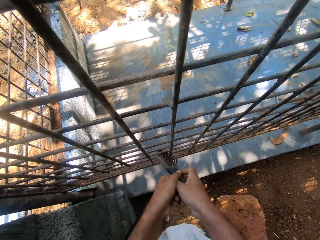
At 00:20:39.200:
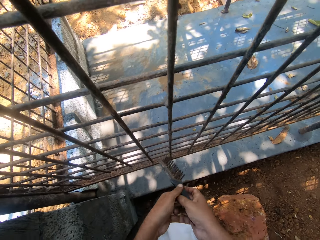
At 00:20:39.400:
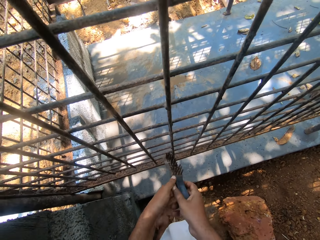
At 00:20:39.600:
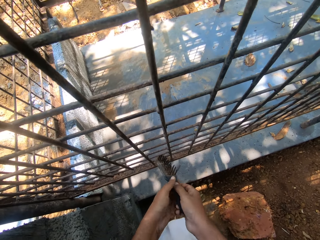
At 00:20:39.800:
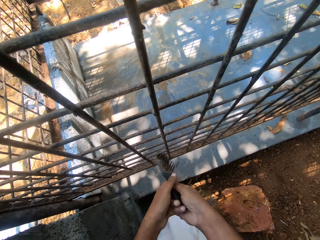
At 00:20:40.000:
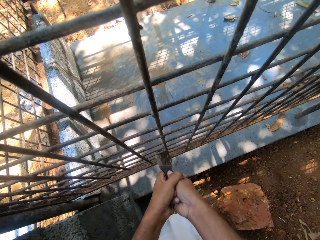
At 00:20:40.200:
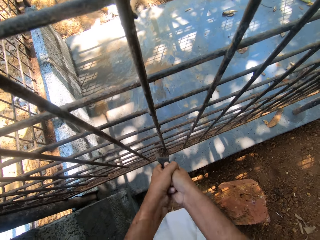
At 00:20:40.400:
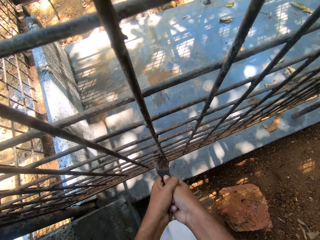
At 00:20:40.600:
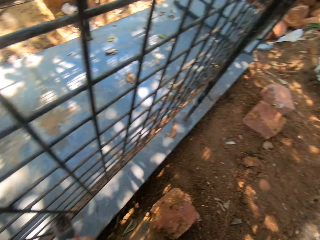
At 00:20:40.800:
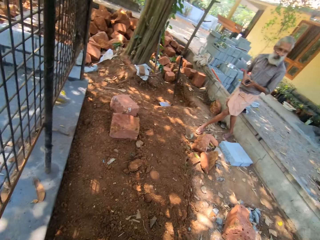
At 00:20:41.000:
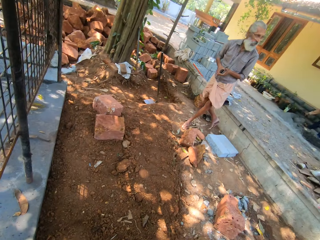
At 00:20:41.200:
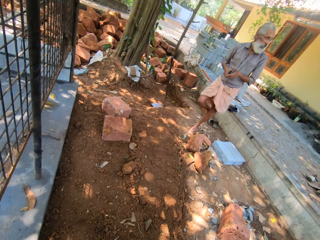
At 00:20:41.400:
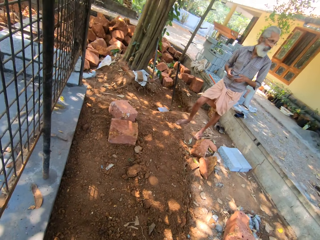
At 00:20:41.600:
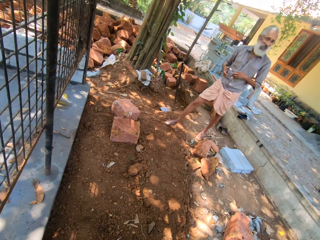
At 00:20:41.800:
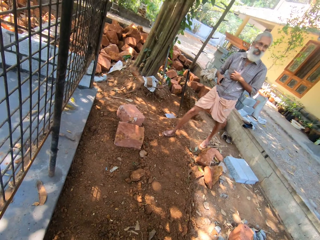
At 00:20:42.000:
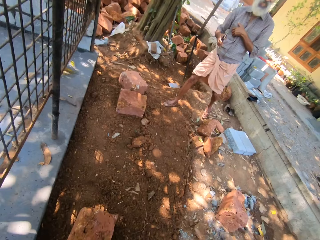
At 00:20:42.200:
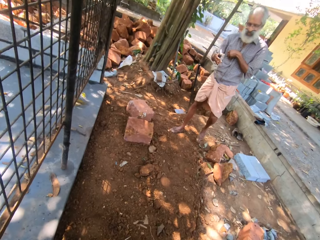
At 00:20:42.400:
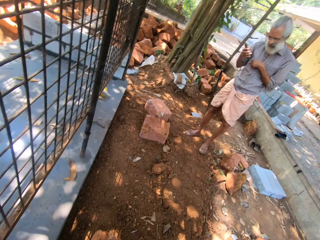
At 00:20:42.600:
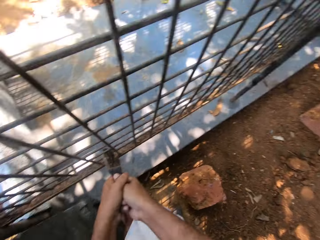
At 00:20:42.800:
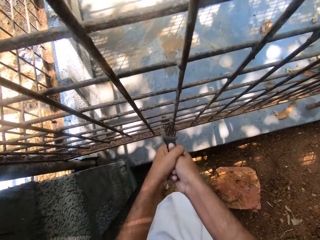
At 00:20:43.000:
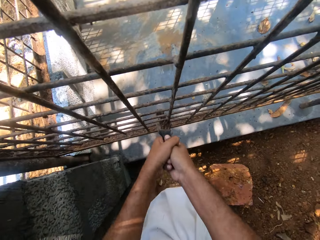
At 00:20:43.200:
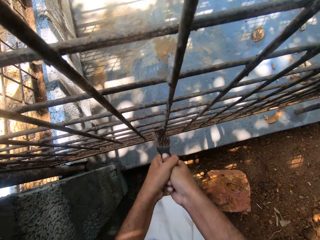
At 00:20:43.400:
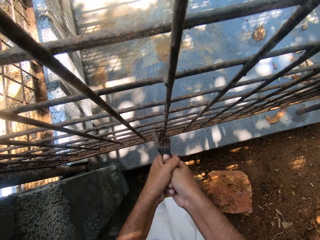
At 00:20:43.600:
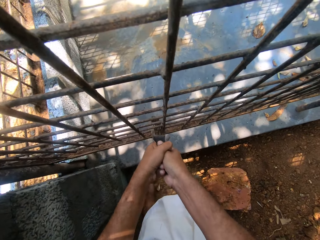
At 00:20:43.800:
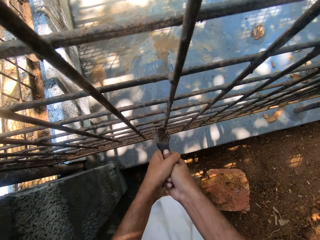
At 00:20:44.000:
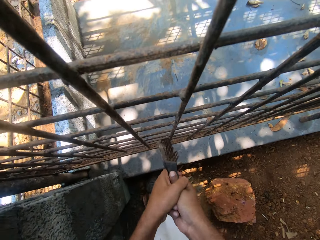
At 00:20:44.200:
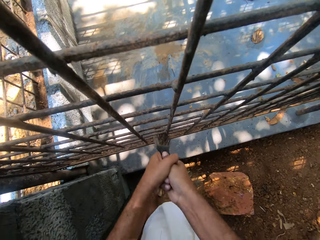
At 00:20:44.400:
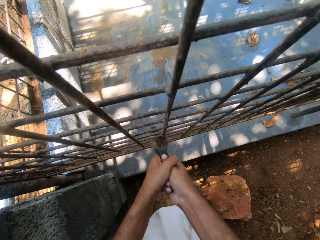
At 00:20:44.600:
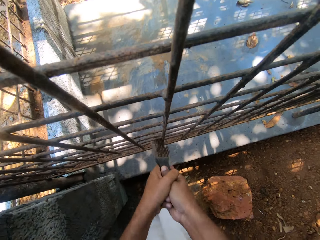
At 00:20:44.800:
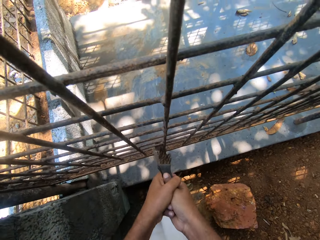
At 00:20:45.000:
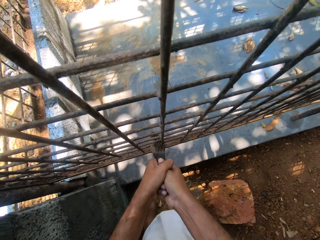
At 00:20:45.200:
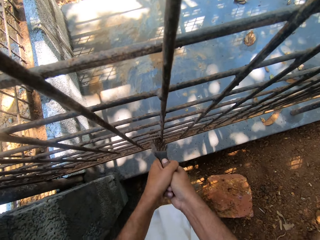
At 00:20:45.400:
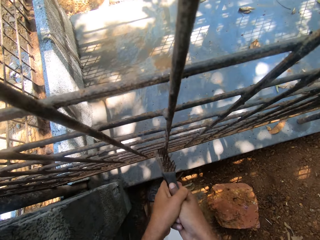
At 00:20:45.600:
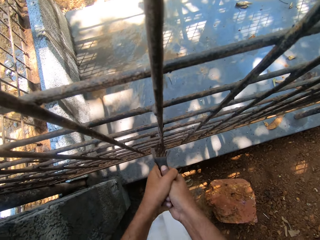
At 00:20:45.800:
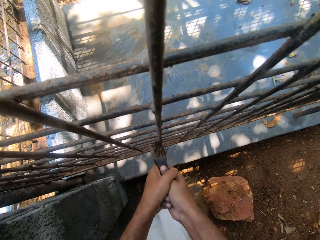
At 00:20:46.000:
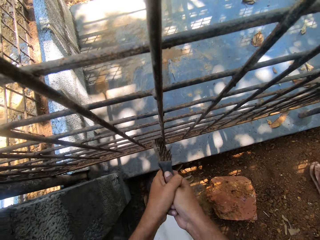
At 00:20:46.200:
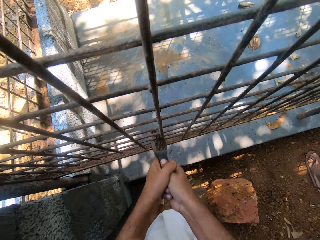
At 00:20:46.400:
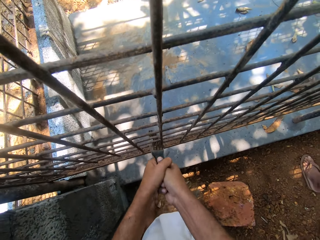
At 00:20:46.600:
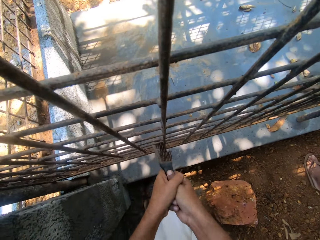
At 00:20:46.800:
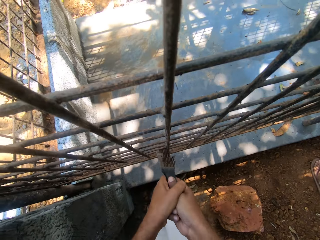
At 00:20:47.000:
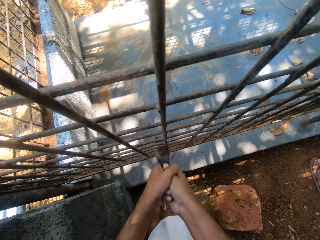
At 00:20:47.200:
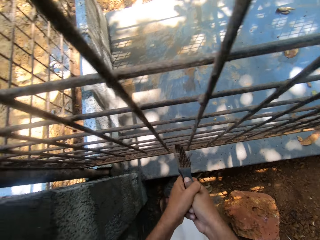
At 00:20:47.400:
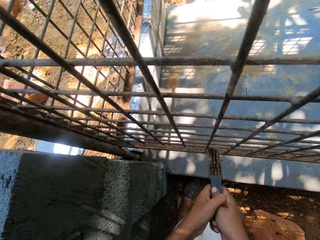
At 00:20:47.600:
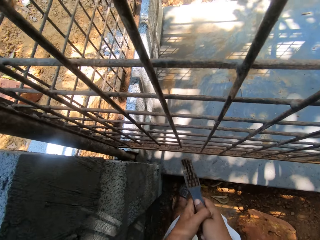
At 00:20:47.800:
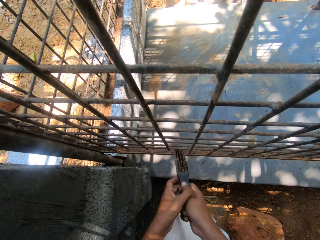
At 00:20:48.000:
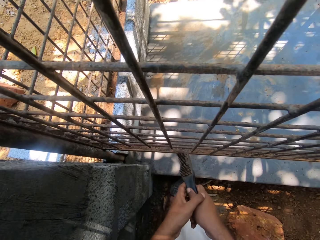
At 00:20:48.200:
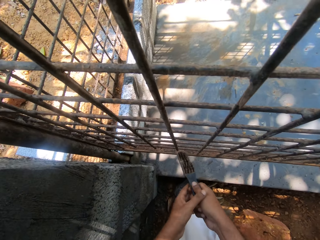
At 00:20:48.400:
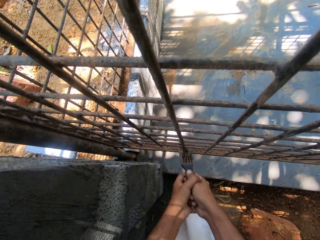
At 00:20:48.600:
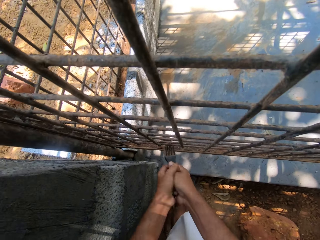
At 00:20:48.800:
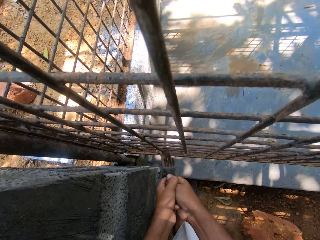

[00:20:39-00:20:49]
A man holds the phone with the hands. The camera wearer interacts with the man. The man walks towards the welded wire mesh. The camera wearer scrubs the welded wire mesh.

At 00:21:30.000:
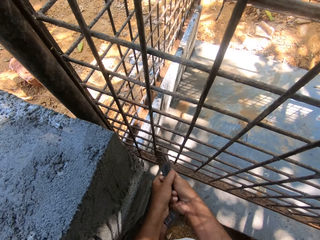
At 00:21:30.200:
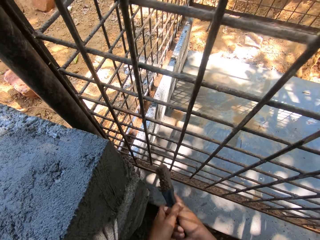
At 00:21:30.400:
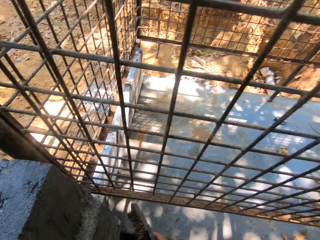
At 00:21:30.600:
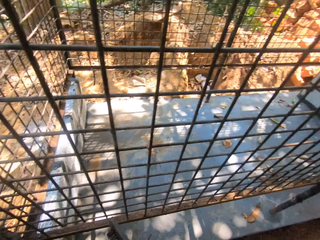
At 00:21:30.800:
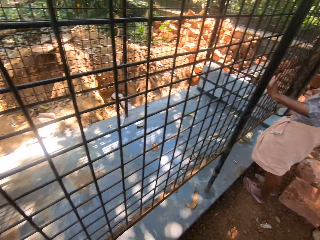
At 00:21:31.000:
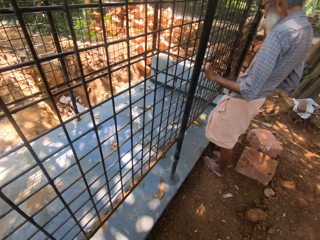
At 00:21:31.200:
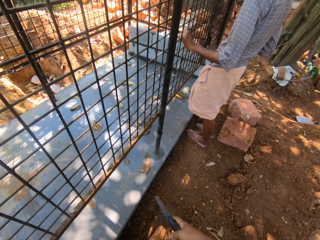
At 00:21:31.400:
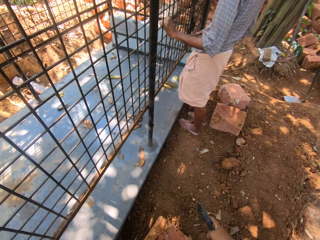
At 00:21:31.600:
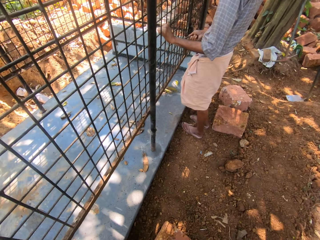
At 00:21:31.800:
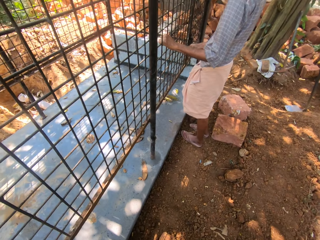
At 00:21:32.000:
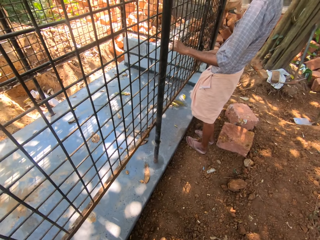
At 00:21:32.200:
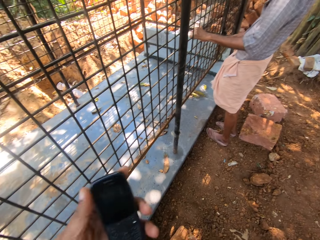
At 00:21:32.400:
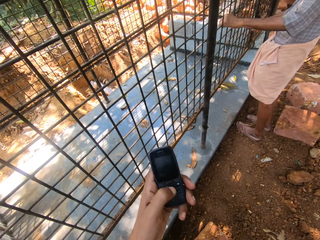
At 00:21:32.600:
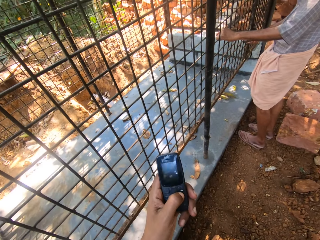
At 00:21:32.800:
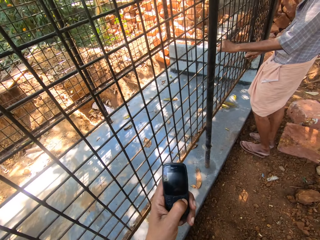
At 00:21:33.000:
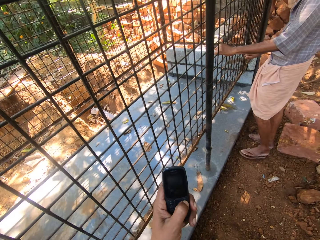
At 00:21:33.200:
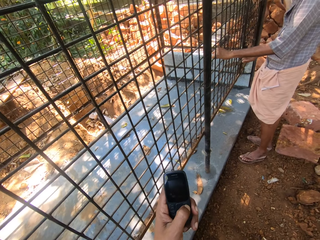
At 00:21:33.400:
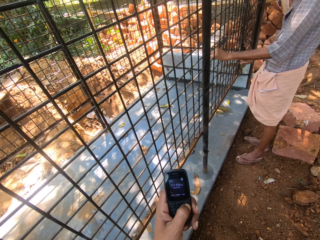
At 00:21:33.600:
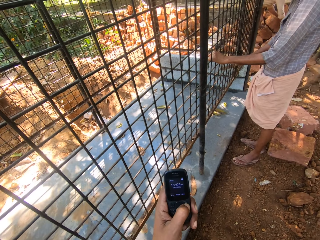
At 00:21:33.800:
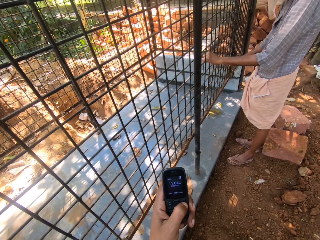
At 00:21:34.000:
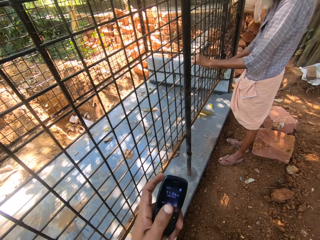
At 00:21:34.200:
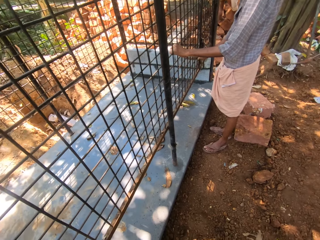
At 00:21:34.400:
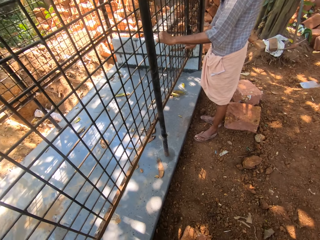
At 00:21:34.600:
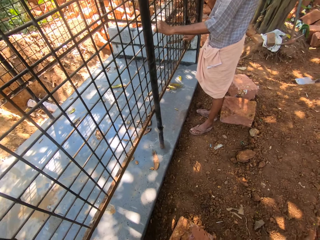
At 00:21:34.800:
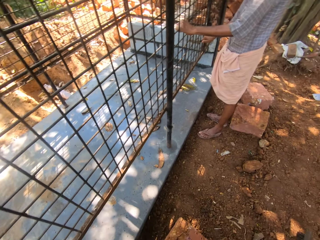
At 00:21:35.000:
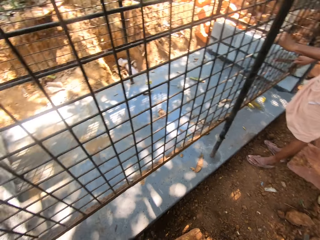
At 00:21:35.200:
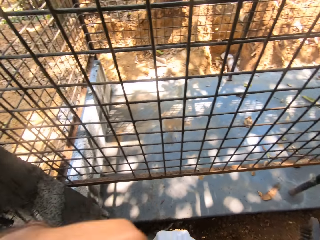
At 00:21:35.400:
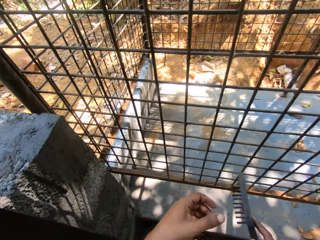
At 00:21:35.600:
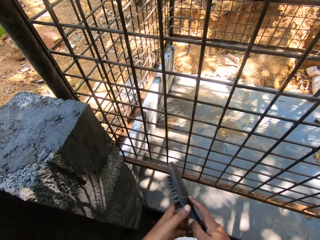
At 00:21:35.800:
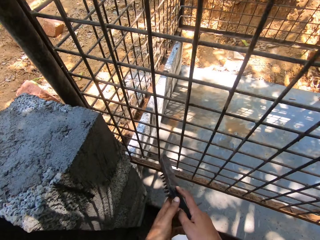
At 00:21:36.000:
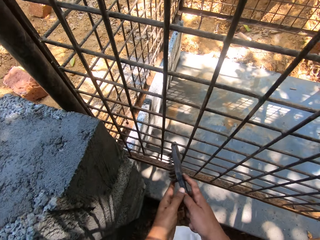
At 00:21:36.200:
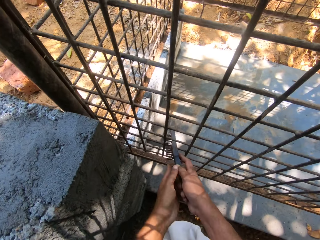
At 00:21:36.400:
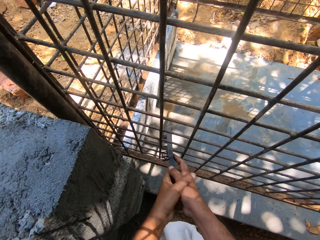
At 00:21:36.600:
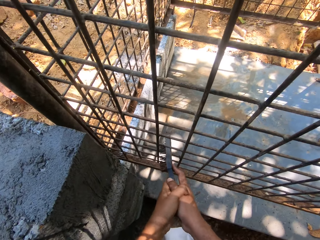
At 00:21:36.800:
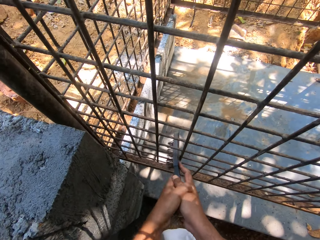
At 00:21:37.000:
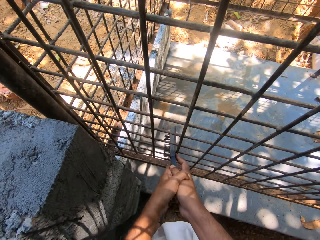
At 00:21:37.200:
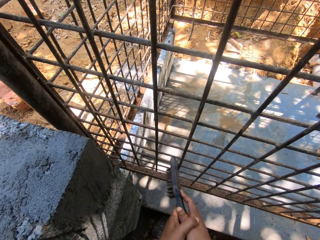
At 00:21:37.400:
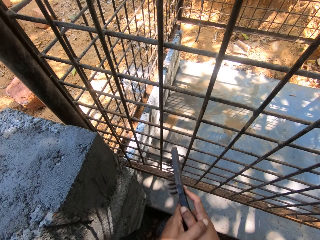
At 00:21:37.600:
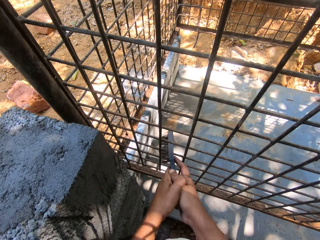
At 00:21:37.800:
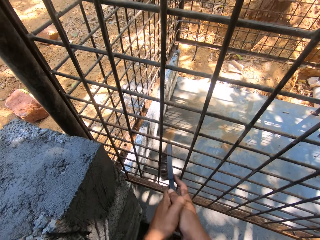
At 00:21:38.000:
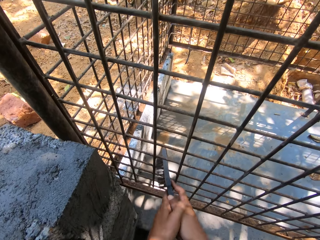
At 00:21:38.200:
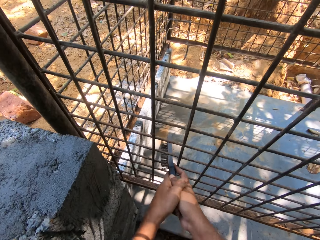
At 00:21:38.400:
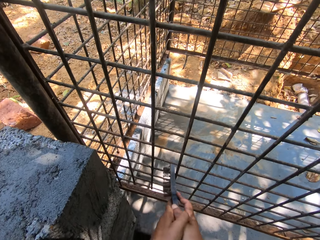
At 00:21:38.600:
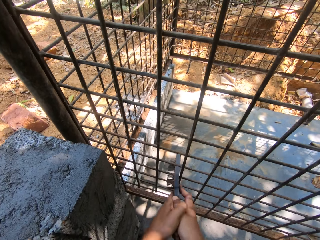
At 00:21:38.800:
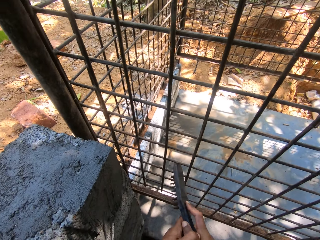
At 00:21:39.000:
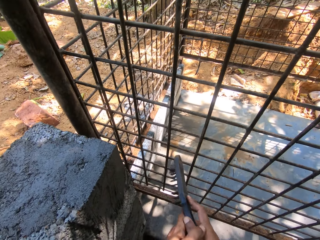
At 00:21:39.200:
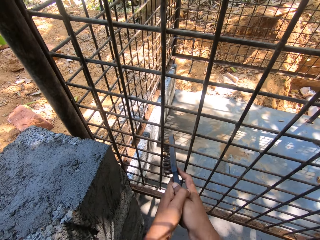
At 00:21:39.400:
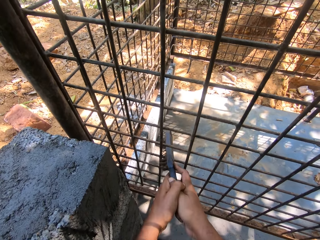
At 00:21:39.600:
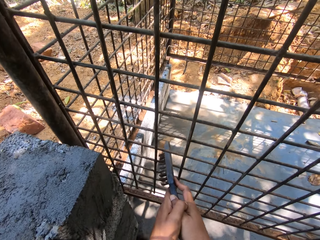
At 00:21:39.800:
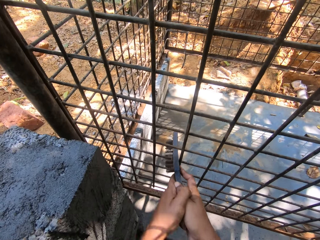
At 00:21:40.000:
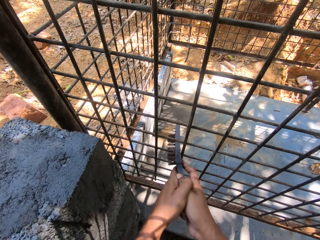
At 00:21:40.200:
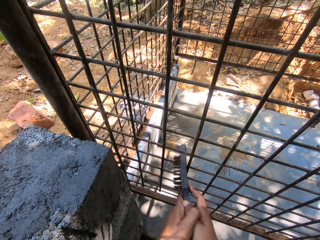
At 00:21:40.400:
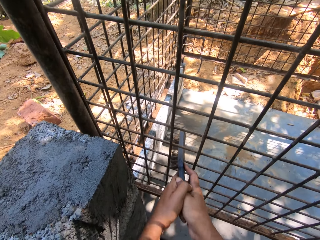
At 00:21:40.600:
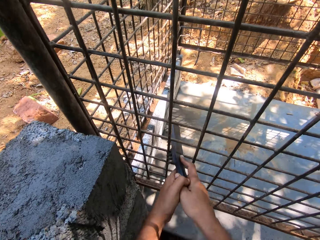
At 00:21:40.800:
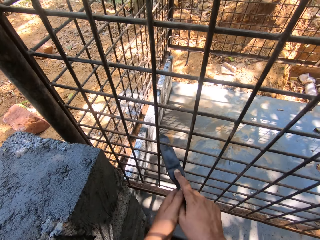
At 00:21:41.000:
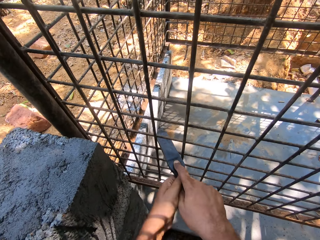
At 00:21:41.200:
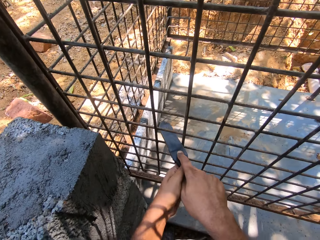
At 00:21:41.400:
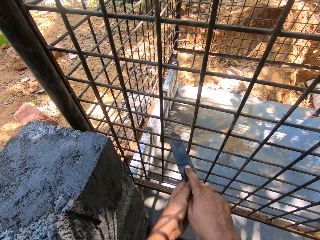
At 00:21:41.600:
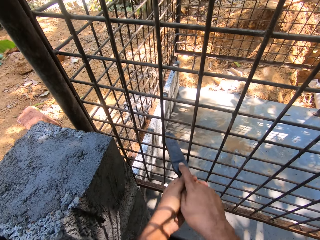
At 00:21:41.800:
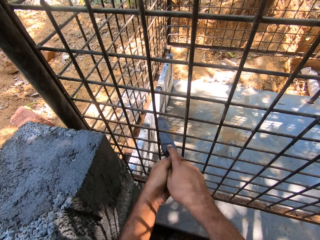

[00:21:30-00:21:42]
The camera wearer turns around the wire mesh. They converse to a man. They press the mobile phone. They place the mobile phone. The man scrubs the welded wire mesh. The camera wearer scrubs the welded wire mesh.
